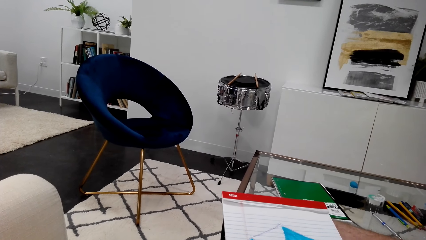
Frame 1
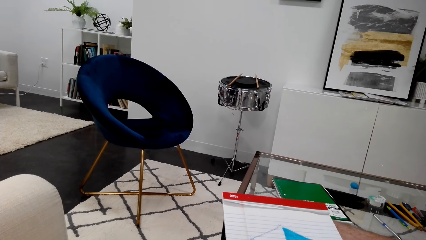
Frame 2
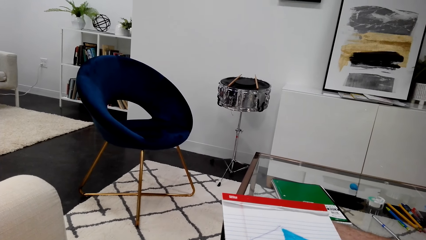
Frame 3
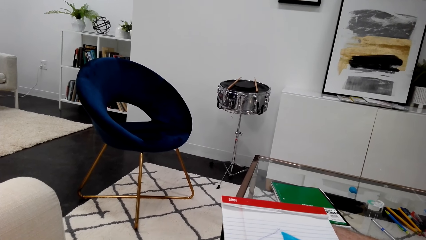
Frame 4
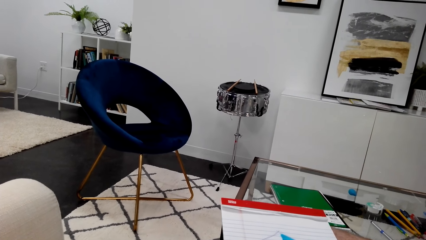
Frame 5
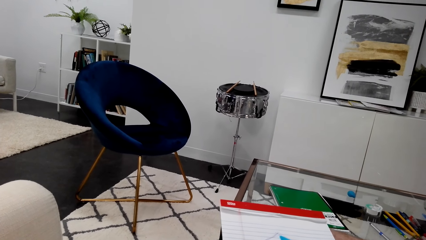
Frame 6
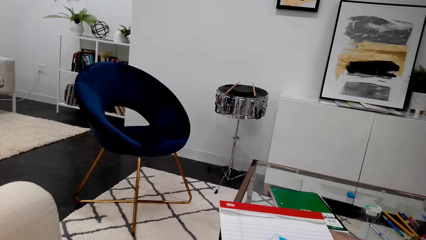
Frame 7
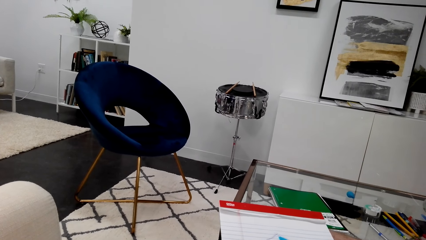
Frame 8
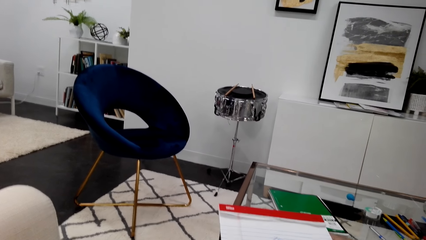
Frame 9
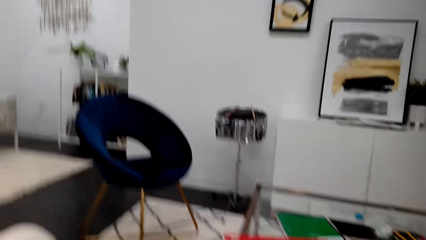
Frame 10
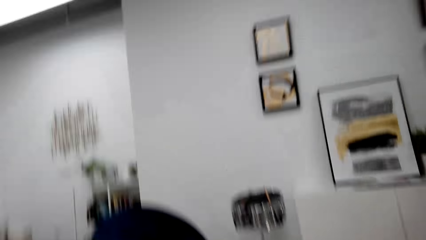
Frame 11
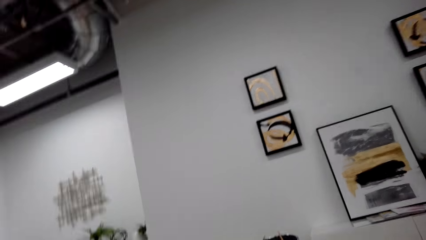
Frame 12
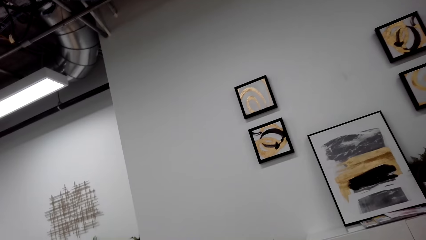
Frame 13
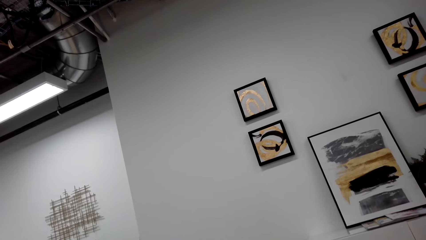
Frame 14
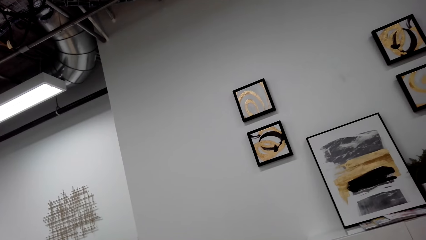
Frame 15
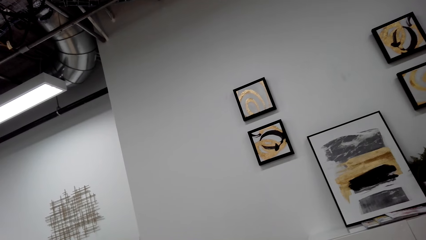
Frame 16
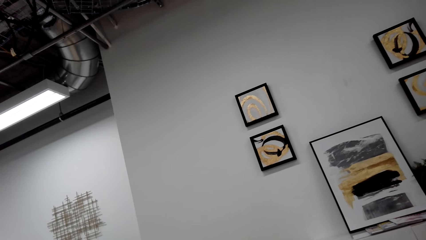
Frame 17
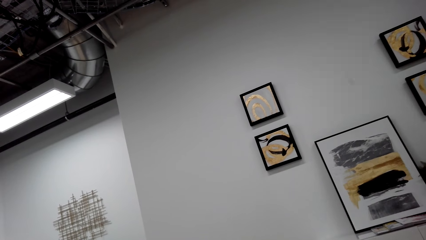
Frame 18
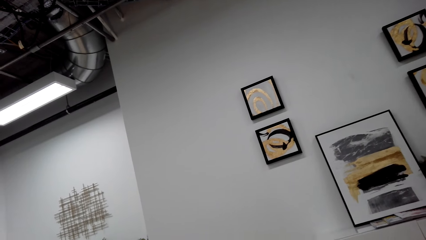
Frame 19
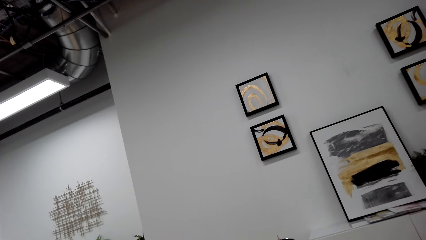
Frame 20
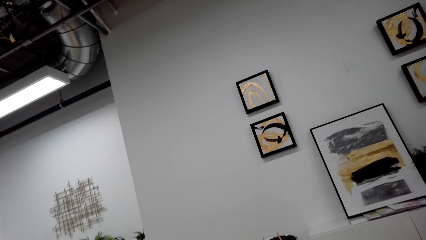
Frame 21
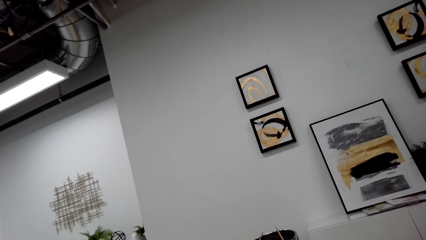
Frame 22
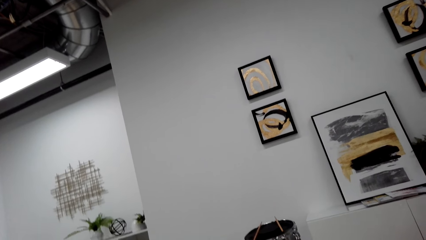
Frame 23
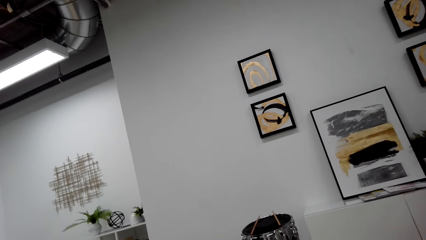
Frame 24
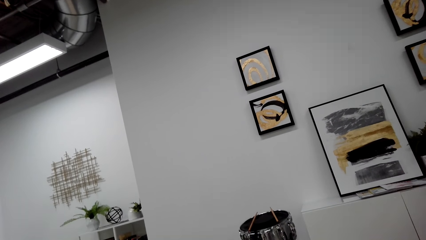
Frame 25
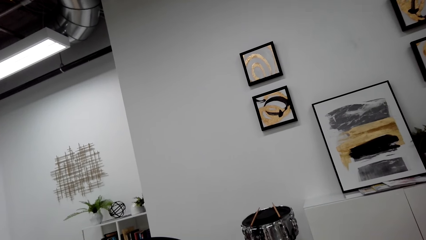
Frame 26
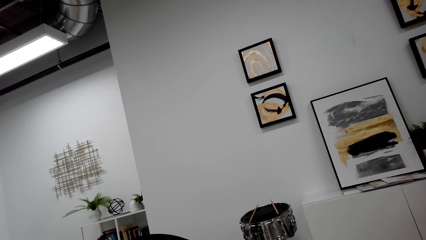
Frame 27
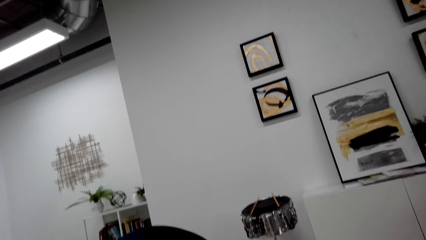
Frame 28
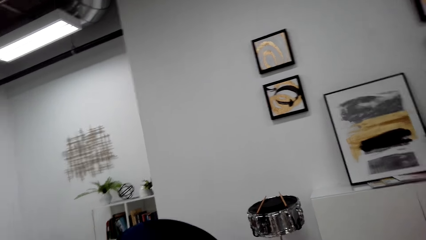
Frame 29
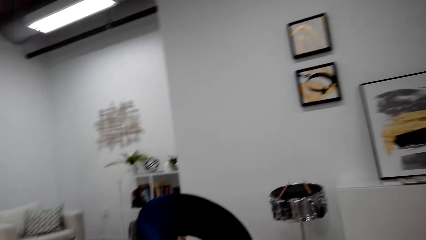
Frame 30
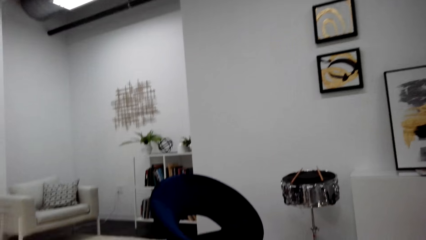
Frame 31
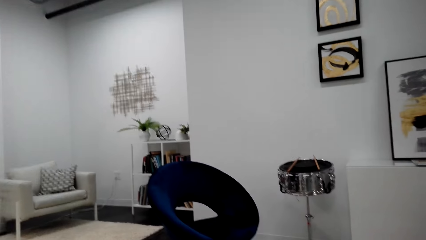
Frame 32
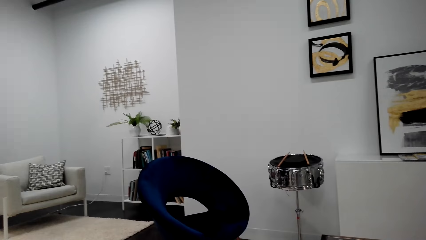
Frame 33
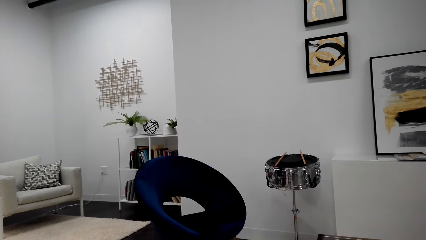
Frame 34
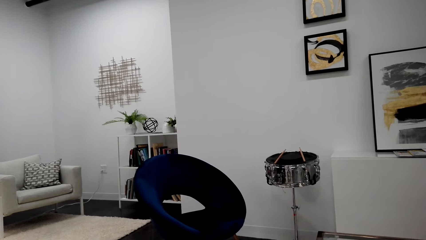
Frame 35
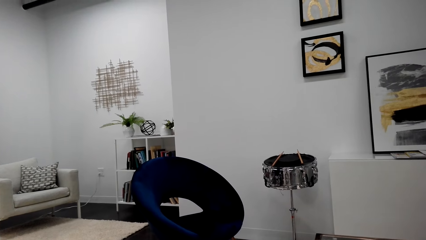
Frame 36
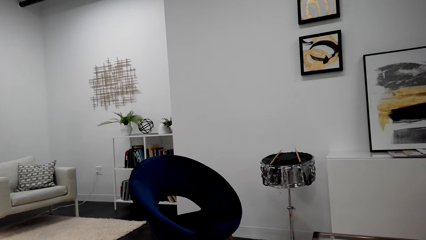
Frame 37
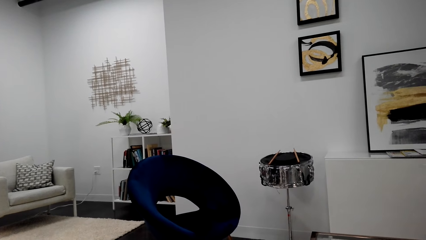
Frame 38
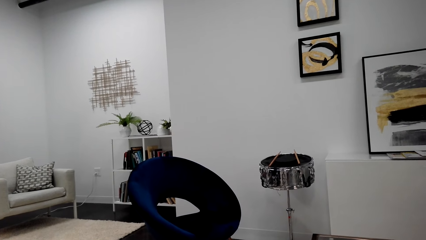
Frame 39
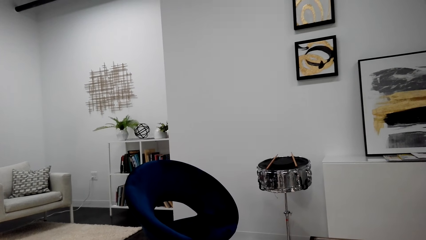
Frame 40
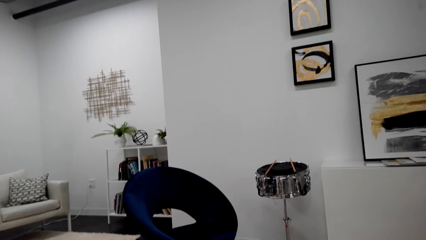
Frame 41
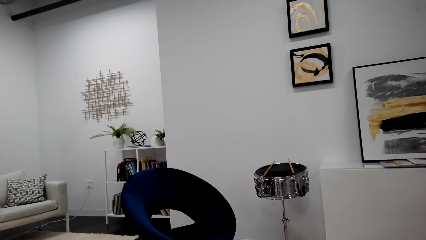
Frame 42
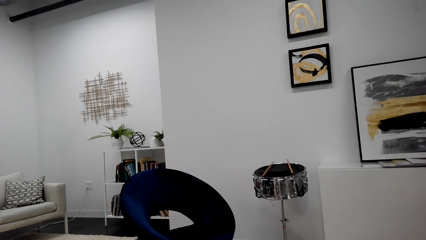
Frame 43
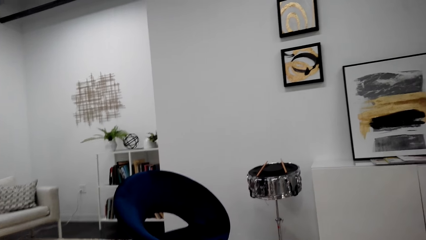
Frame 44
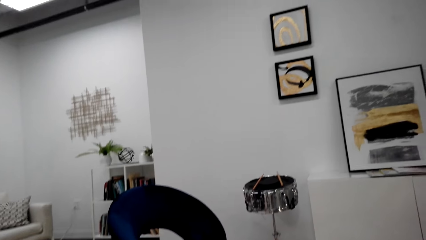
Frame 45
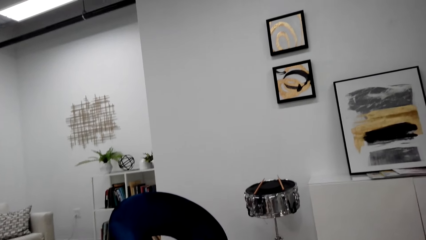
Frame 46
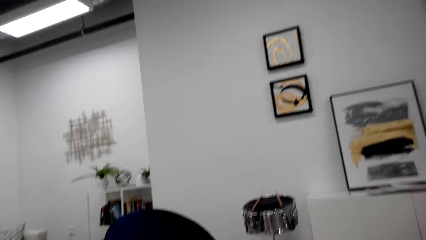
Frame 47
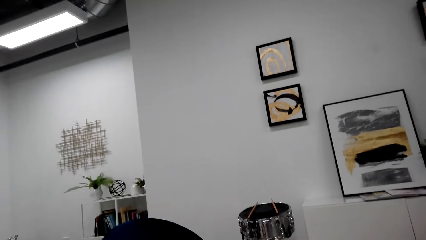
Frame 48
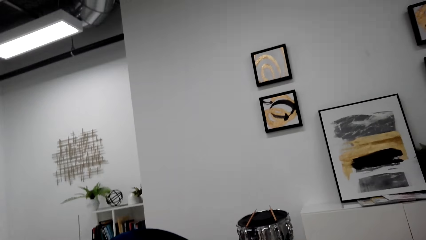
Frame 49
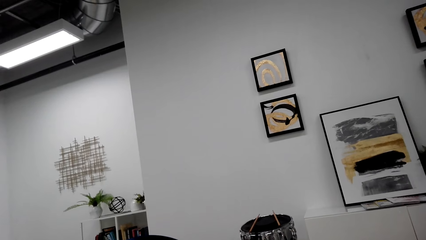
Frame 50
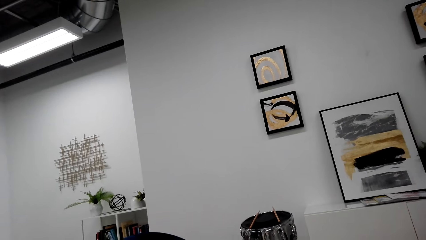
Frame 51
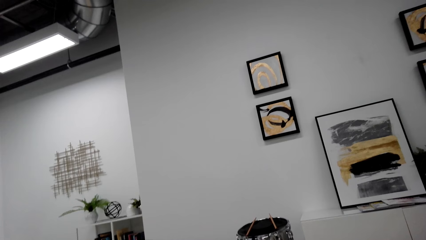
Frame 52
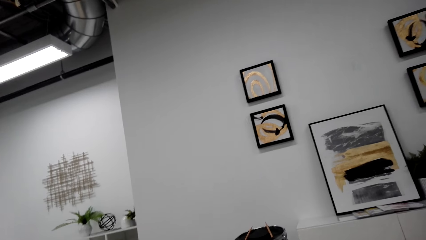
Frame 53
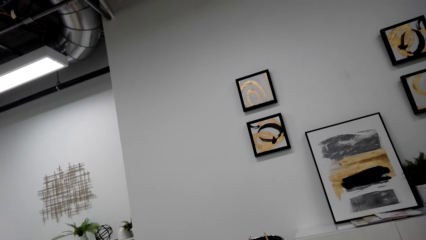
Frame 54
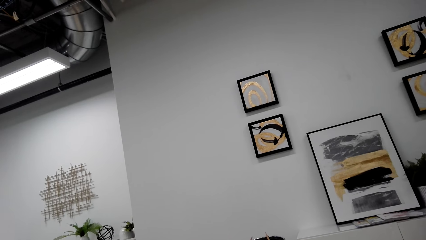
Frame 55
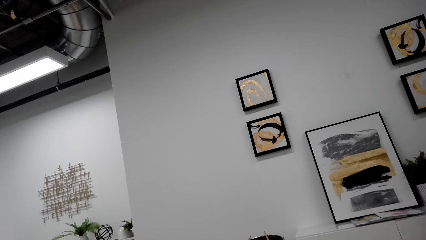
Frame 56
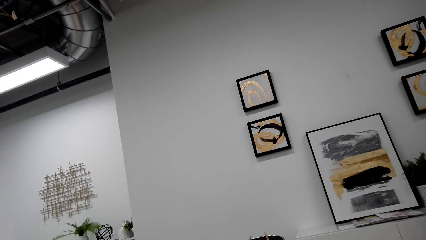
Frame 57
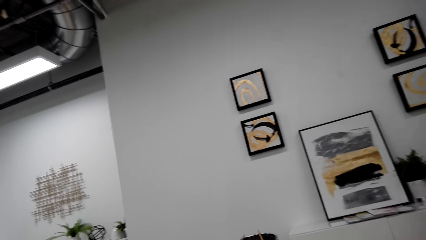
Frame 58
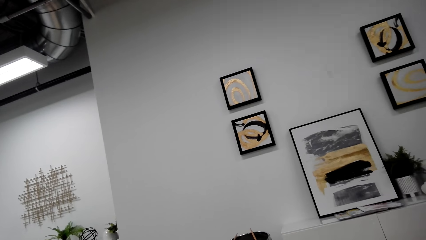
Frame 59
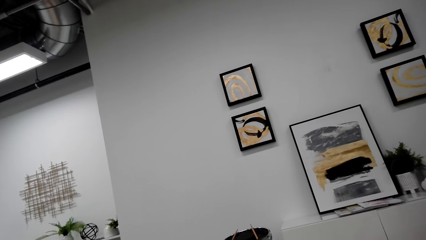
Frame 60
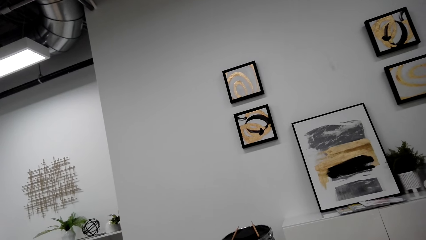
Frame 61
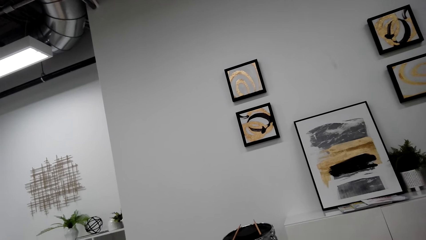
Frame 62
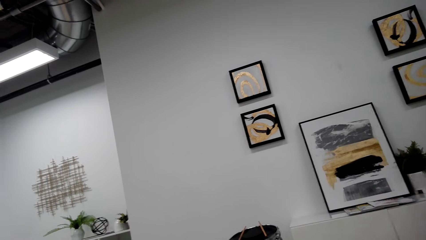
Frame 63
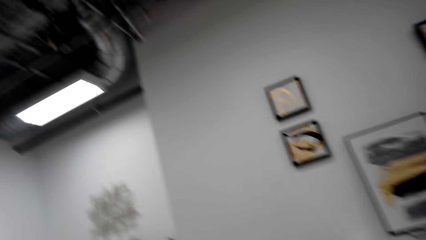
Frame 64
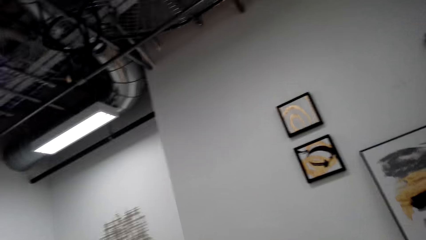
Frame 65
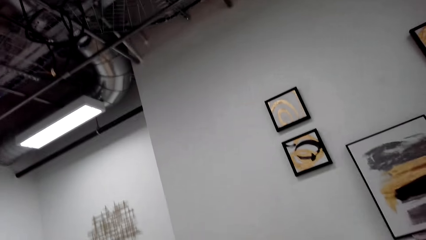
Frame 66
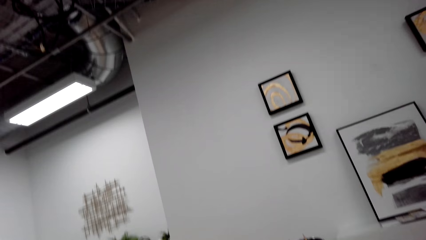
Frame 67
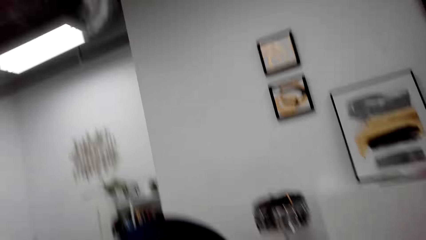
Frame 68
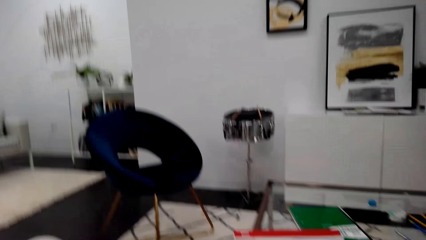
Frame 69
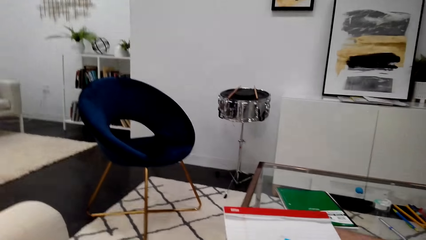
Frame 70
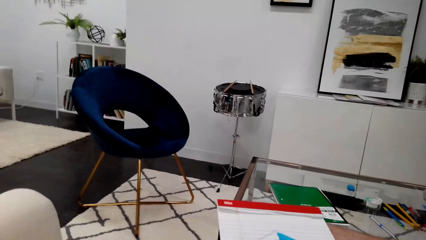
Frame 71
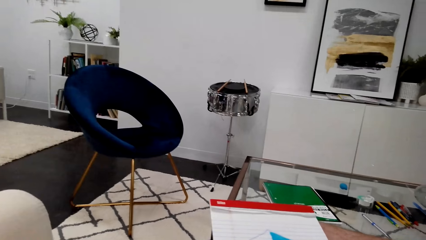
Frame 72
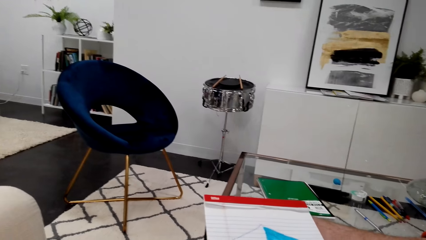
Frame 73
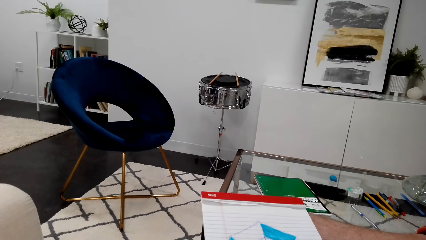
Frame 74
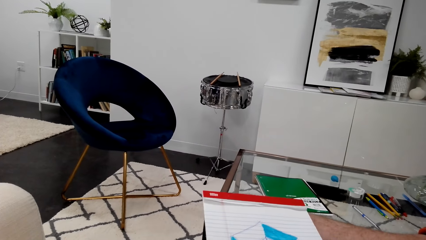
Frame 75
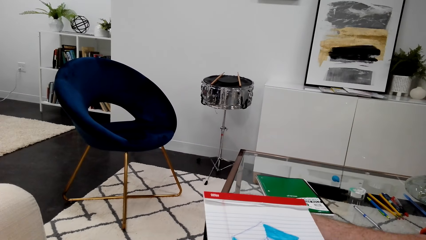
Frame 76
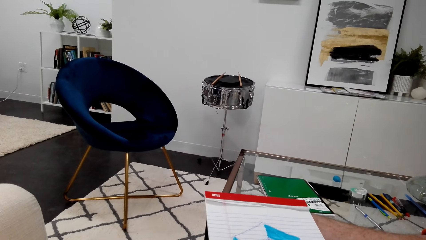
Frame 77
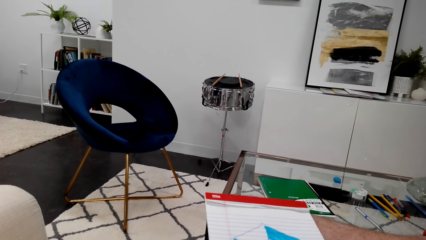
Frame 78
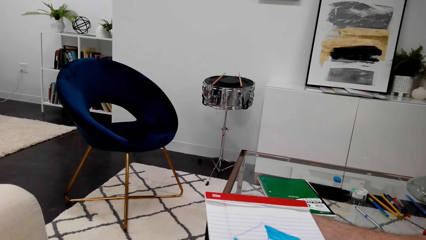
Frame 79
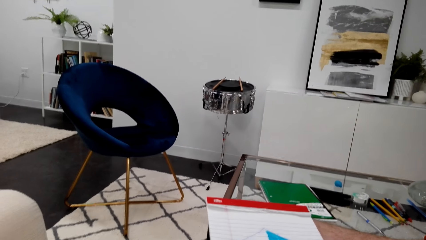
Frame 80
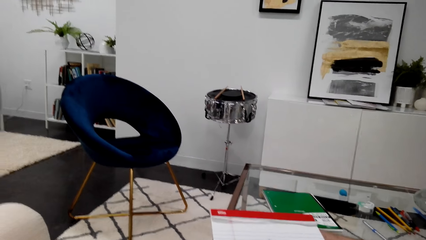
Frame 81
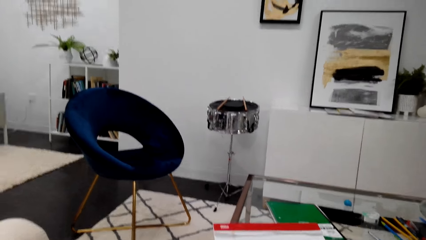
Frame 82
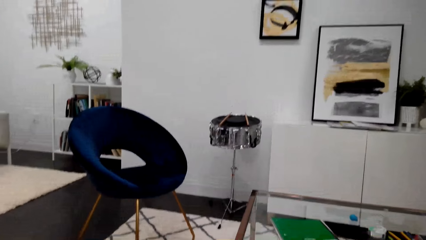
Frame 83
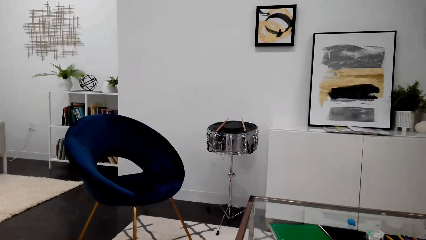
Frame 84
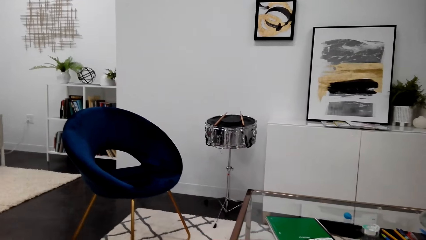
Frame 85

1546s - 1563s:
The camera wearer looks around.
